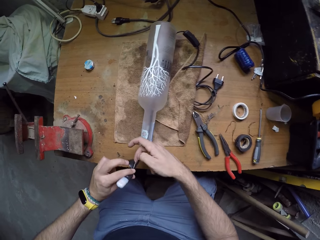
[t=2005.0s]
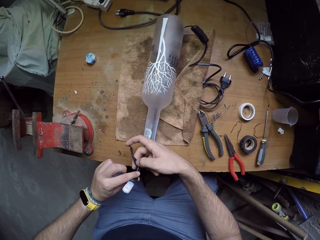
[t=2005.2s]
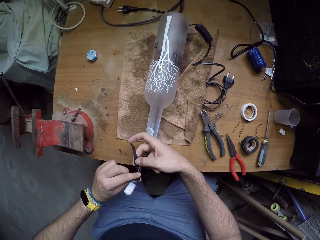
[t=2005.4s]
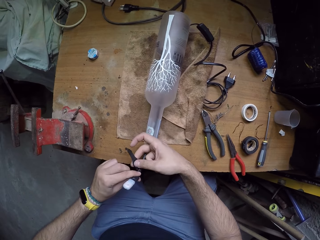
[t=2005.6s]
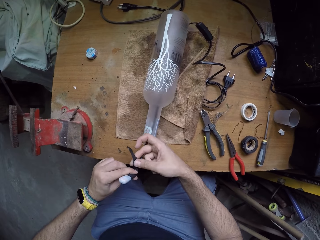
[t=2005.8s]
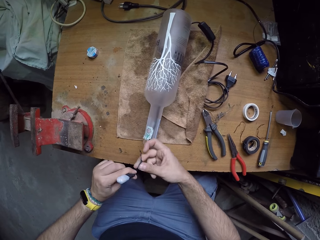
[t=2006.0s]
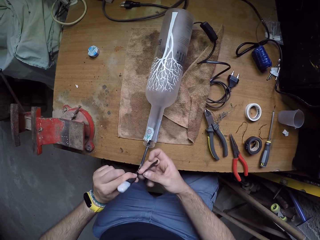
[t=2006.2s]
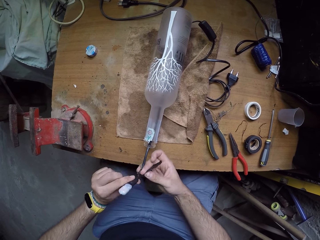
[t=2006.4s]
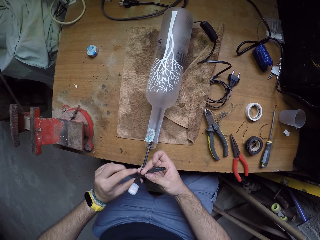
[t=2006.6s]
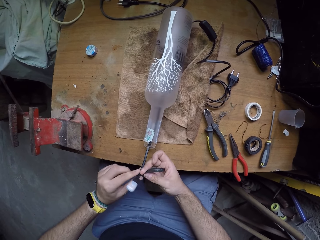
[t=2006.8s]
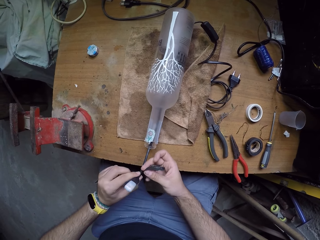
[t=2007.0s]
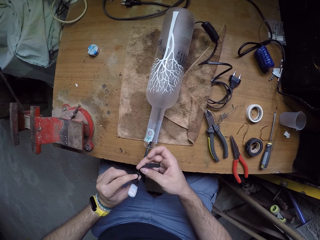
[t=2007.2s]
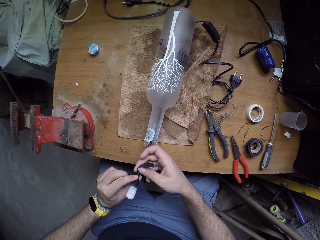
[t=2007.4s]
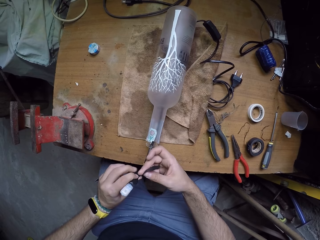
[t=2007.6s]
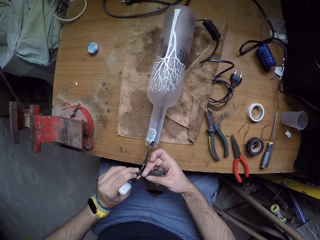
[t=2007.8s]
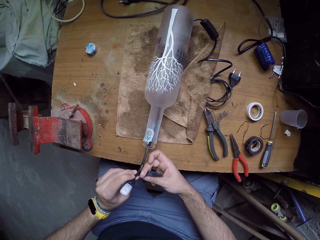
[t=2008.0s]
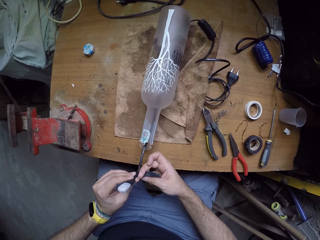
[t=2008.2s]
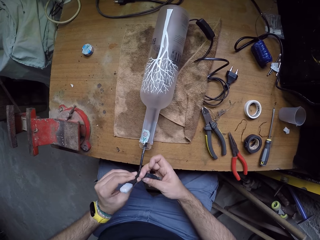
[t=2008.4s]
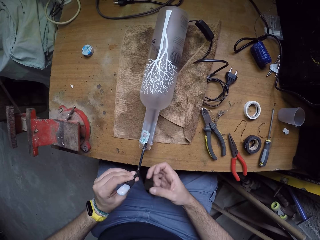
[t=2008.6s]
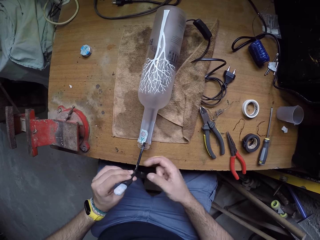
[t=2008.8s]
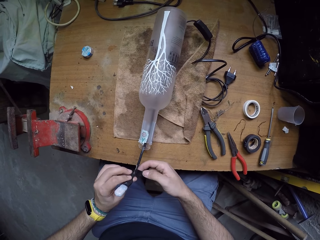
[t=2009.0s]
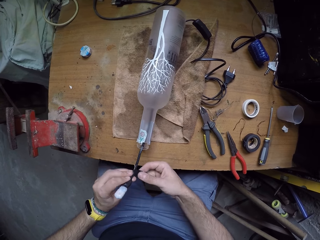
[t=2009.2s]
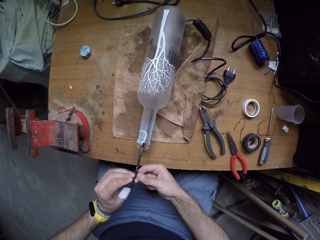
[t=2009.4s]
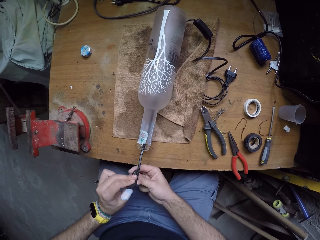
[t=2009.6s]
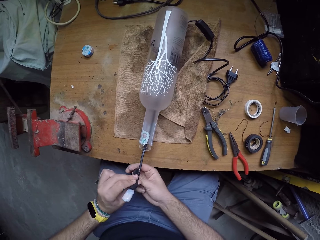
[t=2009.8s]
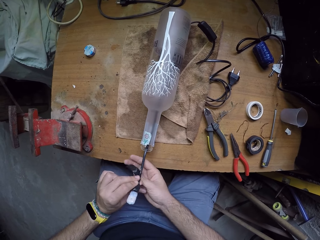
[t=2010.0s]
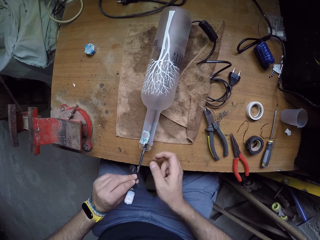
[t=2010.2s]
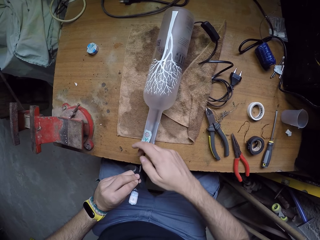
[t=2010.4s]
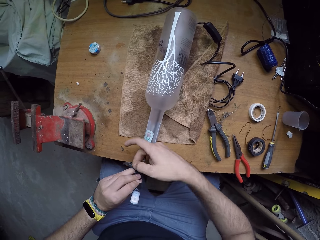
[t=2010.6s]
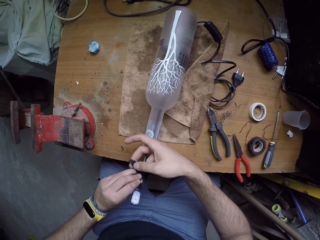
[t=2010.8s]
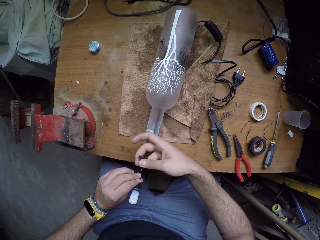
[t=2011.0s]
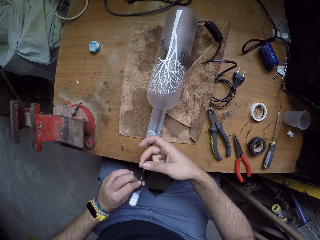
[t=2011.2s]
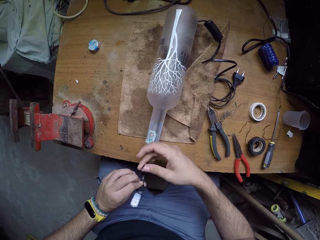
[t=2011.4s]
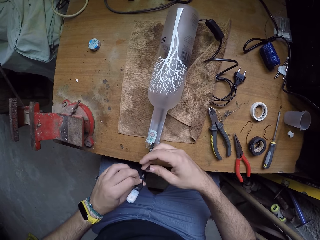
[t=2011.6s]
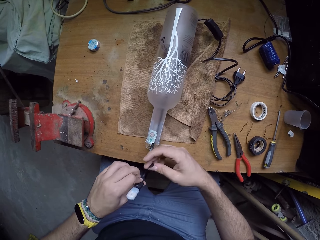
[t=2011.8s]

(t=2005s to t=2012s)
The camera wearer turns the tape around the wire.
